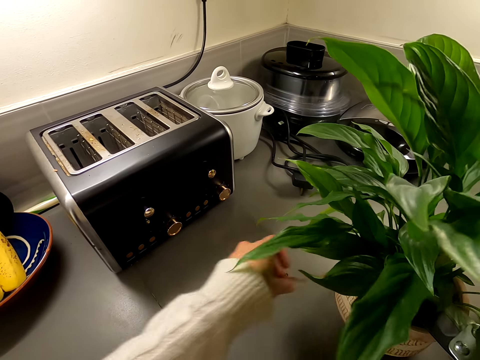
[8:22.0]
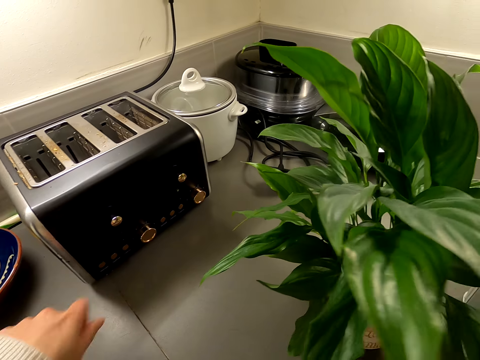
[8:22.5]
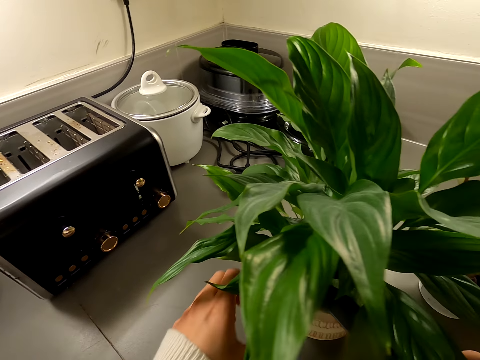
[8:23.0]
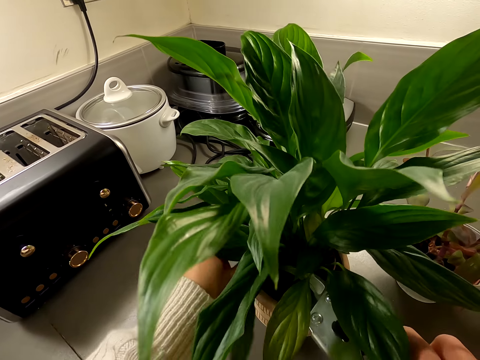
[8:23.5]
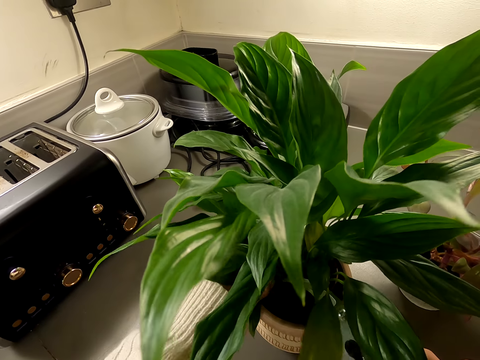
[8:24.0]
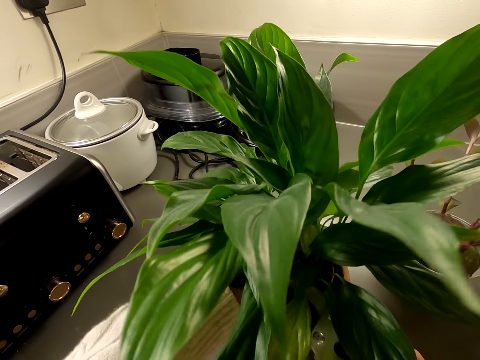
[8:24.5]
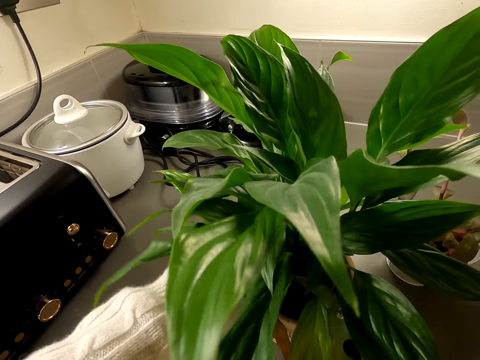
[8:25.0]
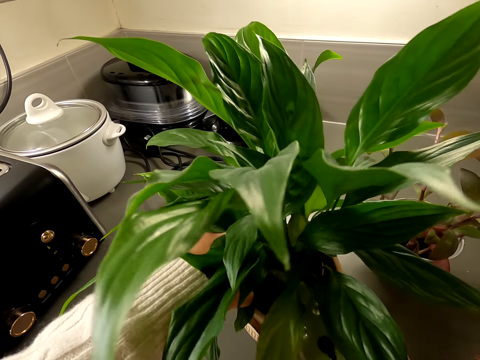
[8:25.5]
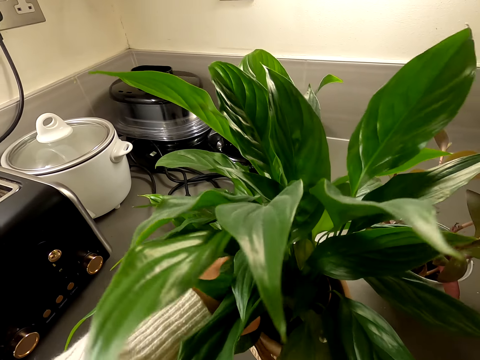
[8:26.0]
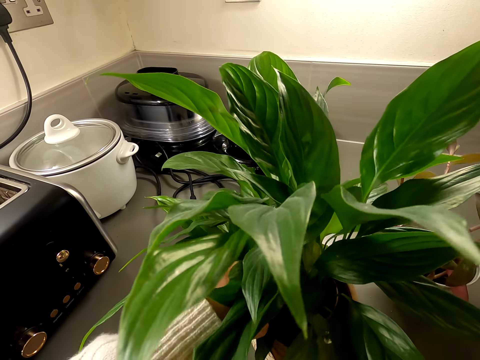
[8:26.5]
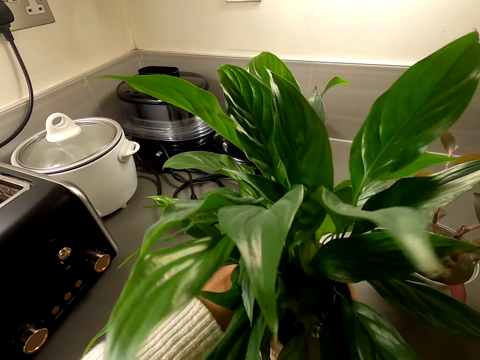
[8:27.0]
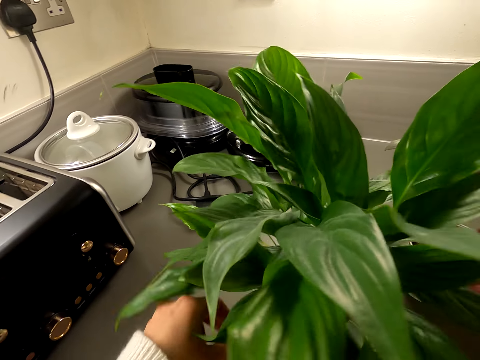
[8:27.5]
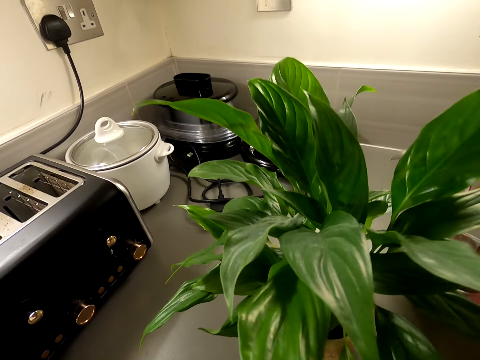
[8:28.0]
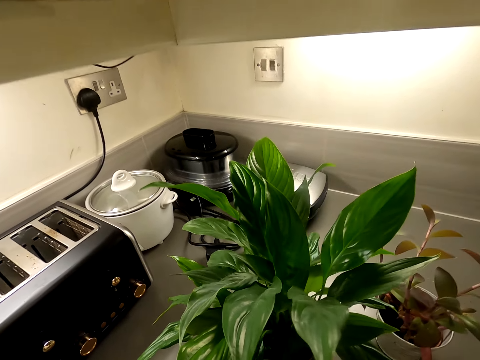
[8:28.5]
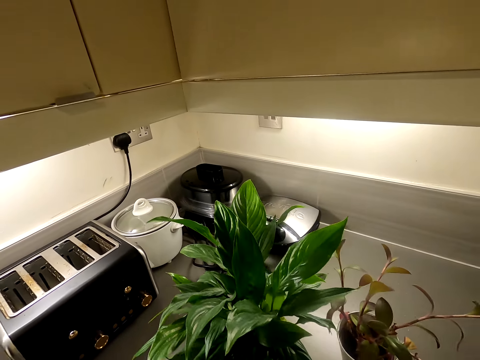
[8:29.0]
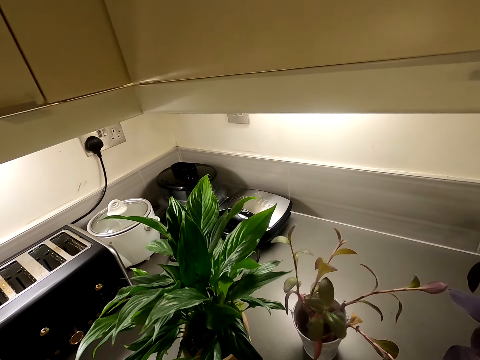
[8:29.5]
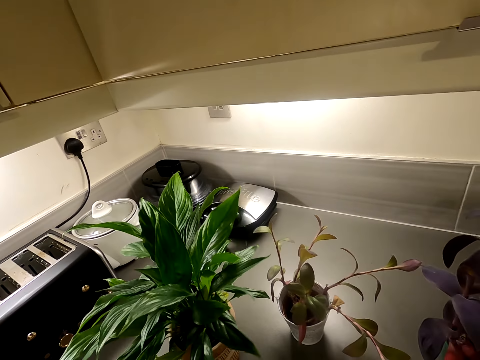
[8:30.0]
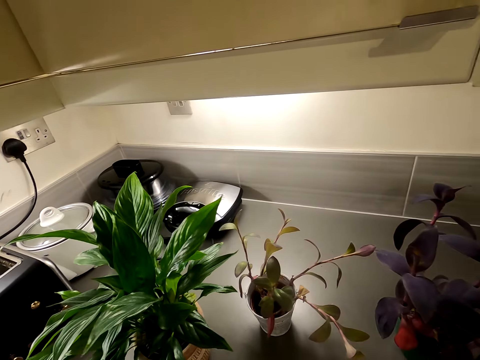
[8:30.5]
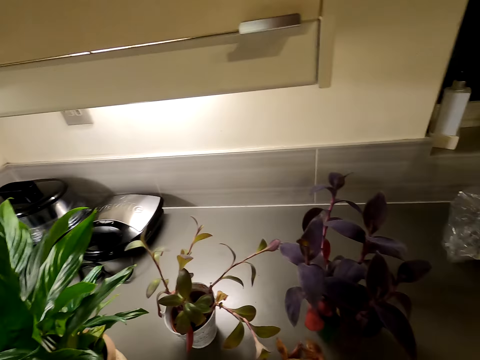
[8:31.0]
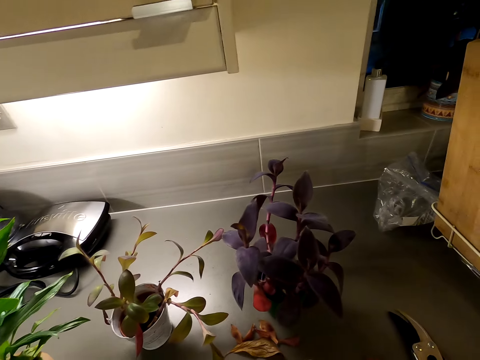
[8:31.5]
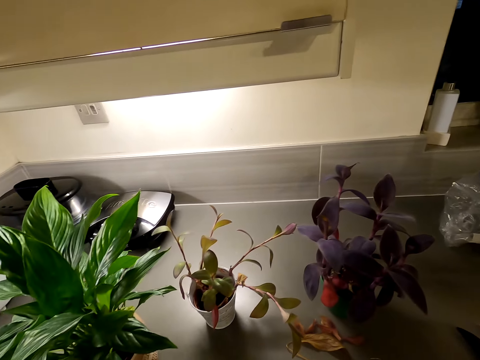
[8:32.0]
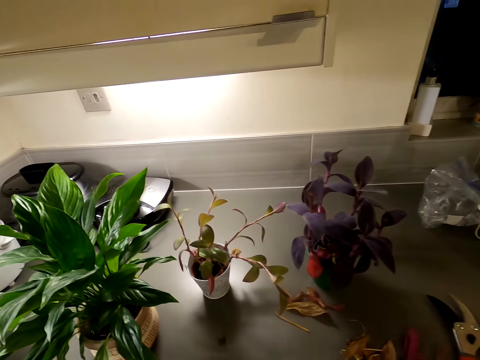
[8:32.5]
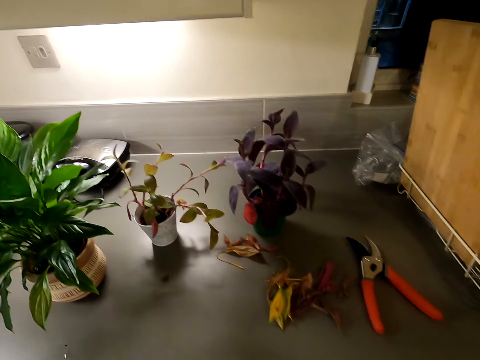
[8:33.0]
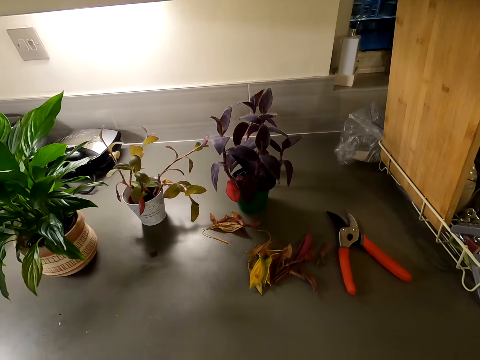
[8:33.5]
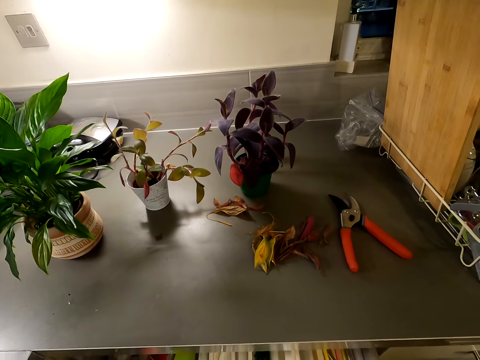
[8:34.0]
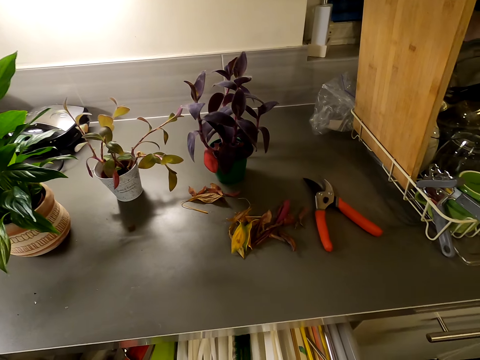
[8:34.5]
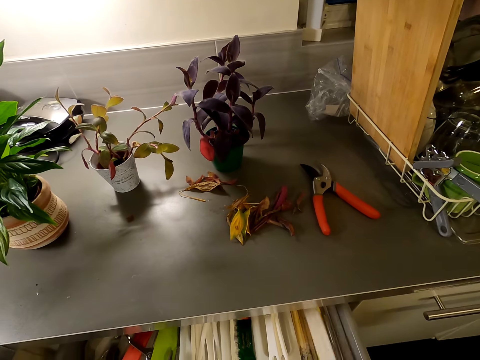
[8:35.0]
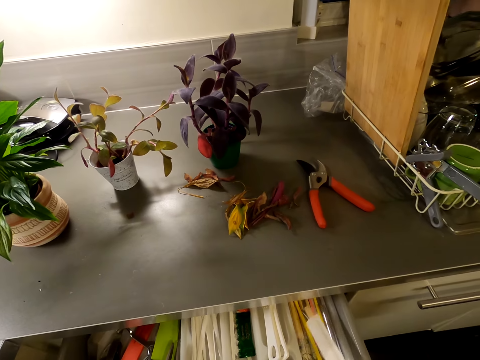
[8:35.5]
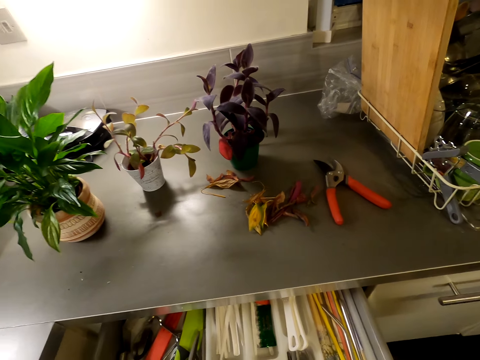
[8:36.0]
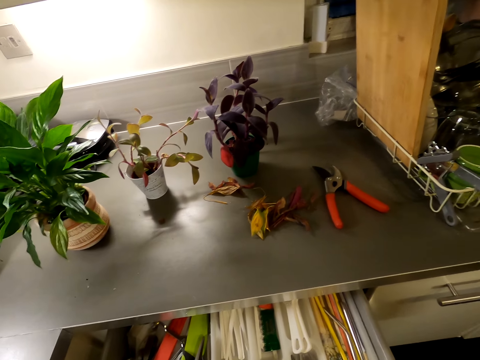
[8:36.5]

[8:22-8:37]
The camera wearer stands on the floor. They pick up the knife in the drawer.

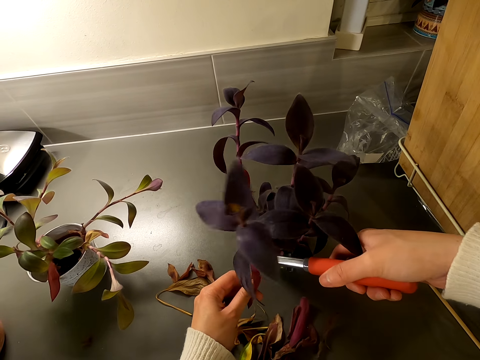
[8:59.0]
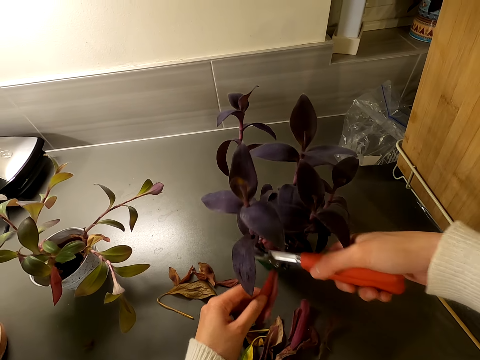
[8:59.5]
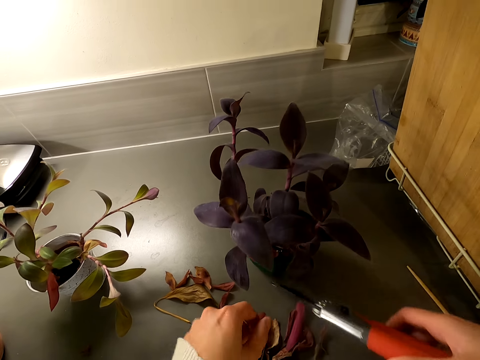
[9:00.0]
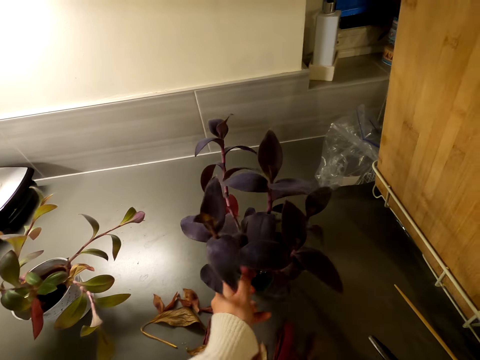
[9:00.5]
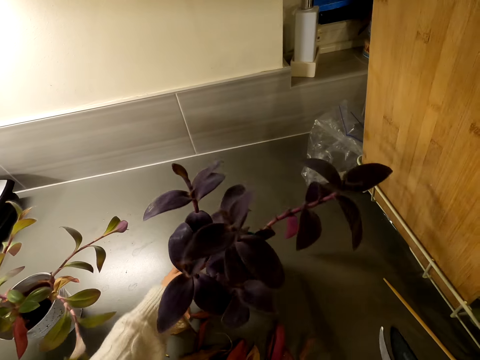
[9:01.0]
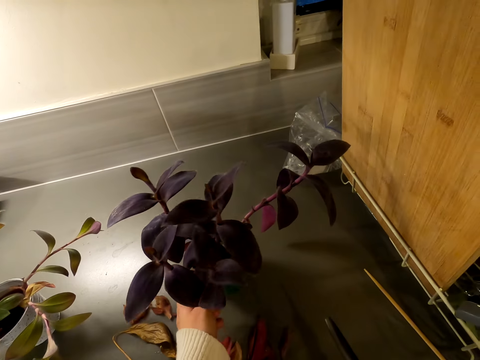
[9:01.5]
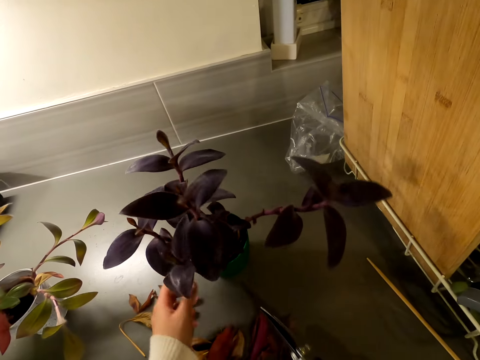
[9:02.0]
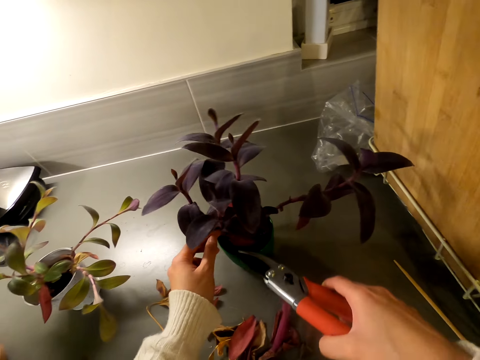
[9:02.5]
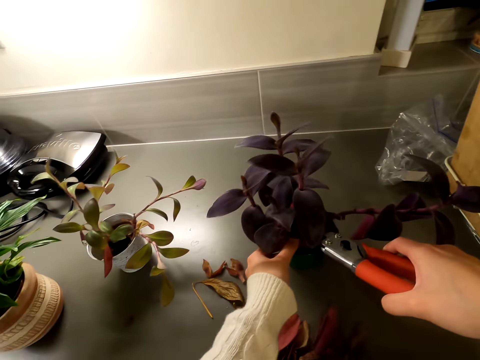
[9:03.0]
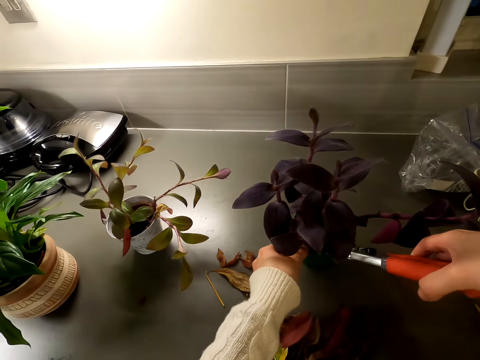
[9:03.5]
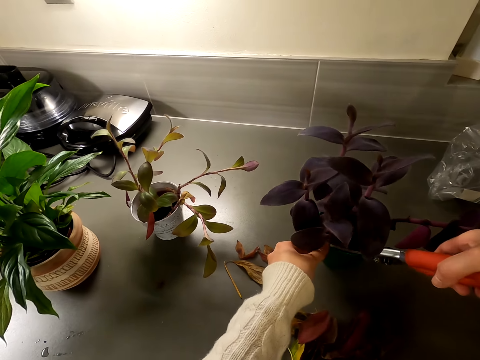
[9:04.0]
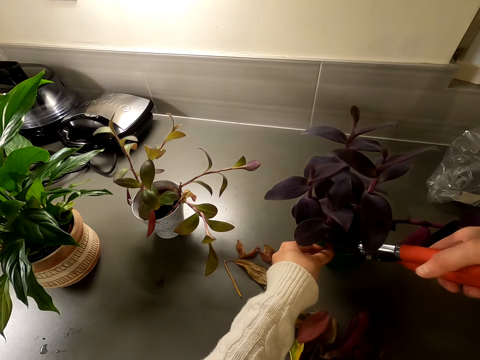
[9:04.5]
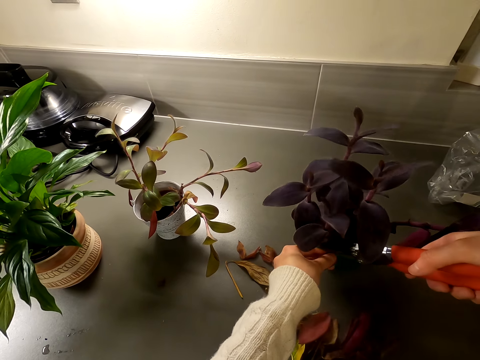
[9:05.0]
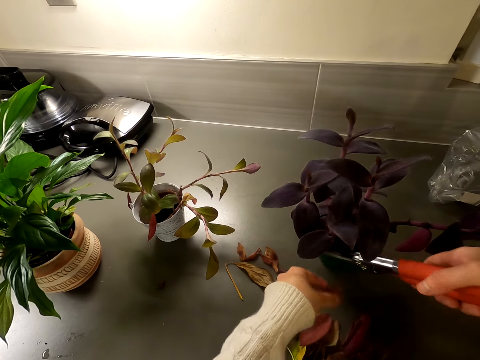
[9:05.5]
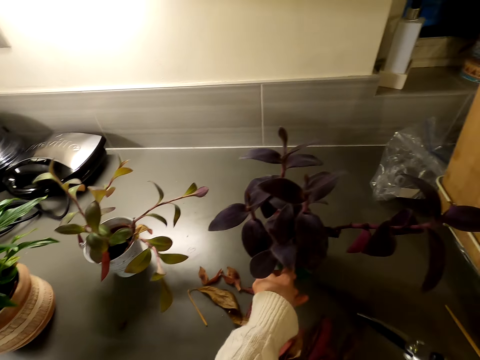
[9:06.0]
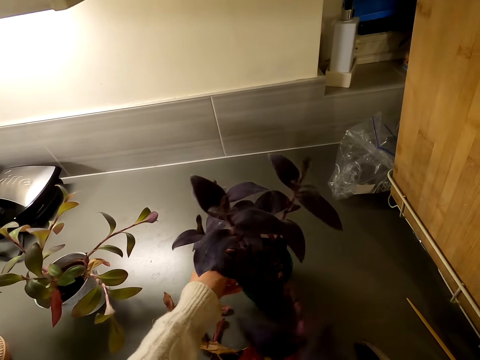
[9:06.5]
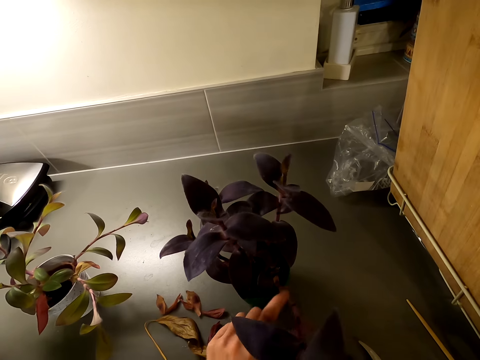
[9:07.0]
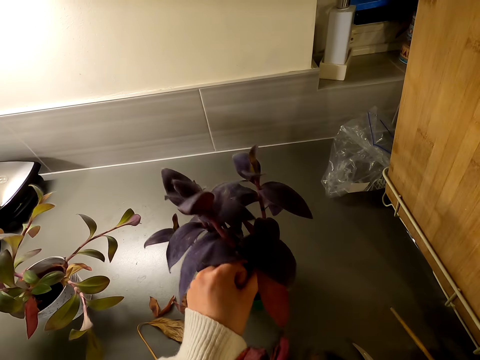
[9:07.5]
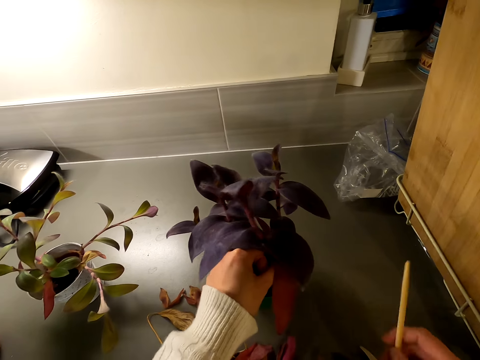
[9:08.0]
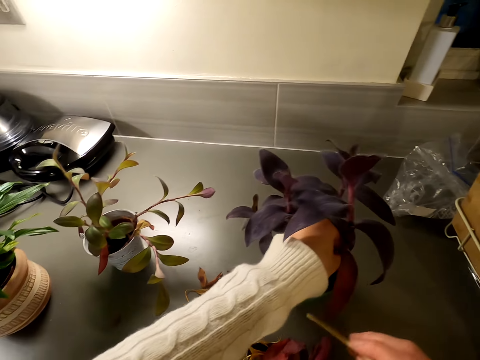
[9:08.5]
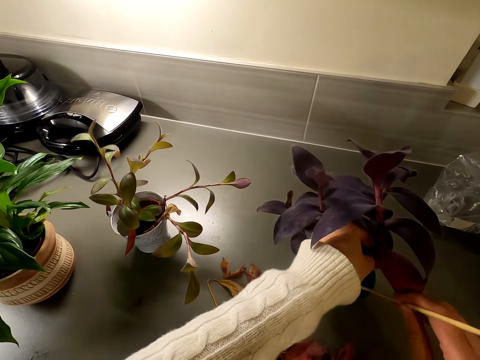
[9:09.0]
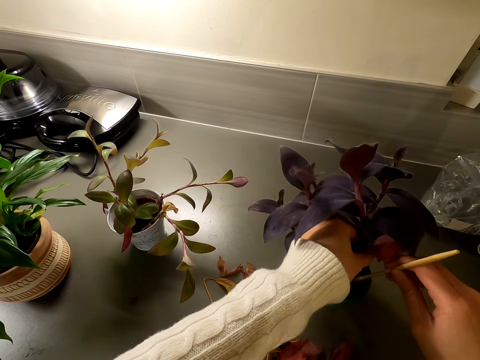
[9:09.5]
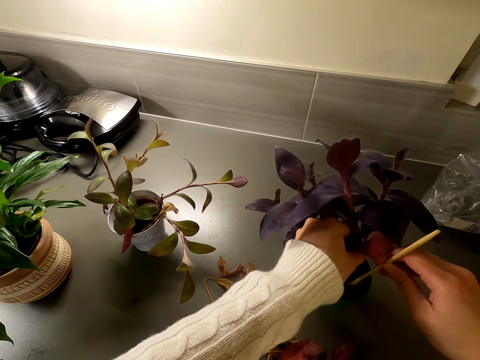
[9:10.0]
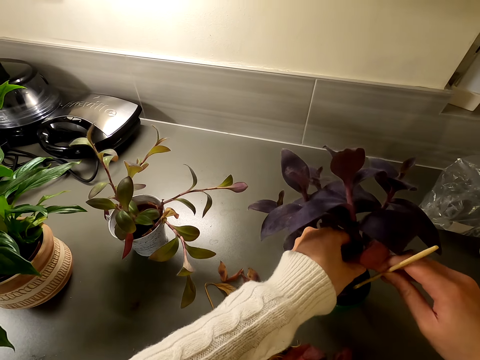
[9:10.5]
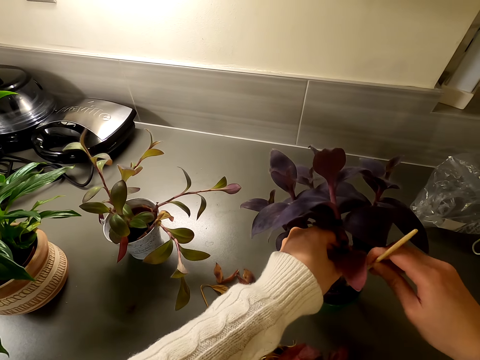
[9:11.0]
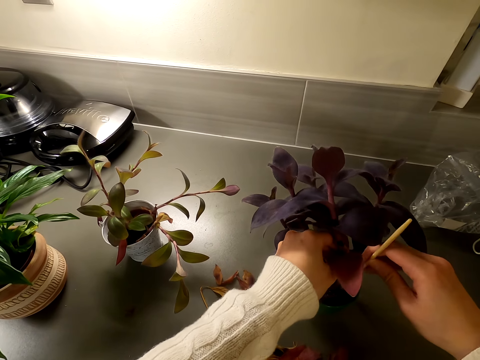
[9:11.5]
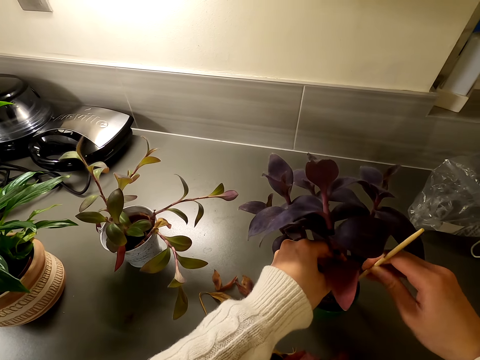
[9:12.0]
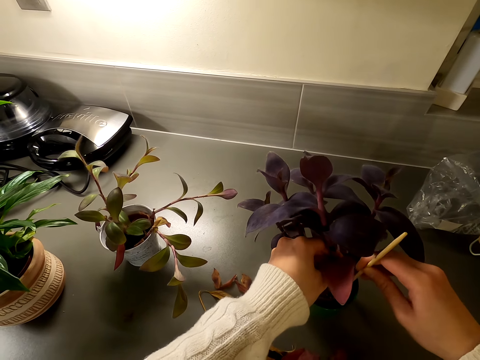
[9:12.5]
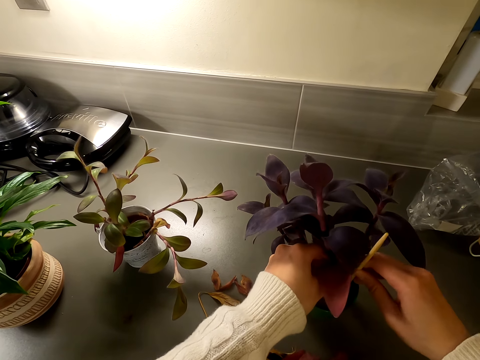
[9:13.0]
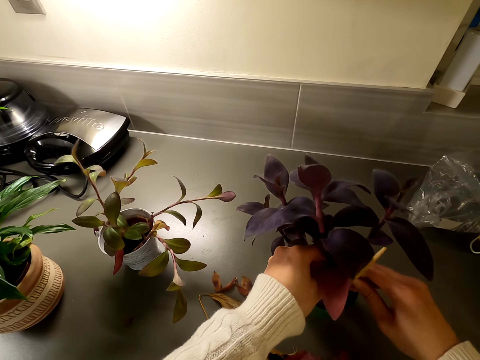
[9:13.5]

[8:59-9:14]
The camera wearer rotates the house plant on the countertop. They cut the house plant leaves with a pair of scissors. They pick up a stick in the house plant and put the stick in the house plant.
